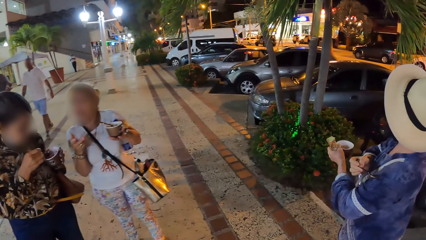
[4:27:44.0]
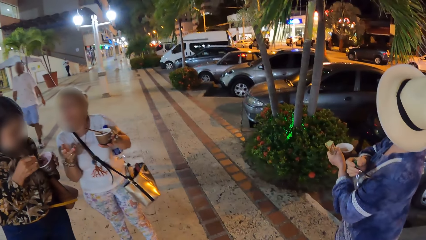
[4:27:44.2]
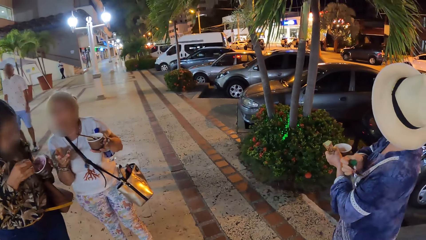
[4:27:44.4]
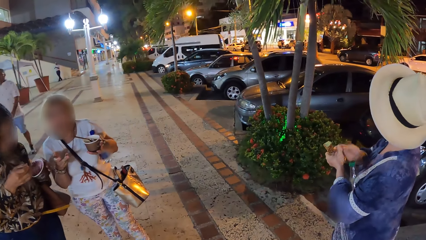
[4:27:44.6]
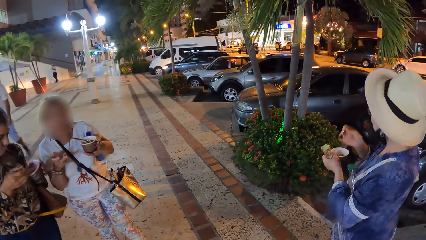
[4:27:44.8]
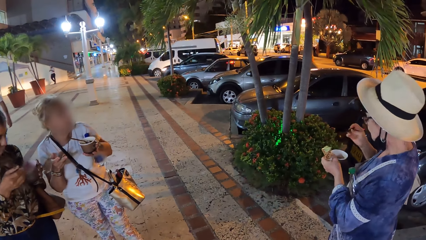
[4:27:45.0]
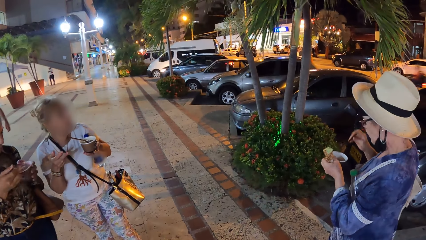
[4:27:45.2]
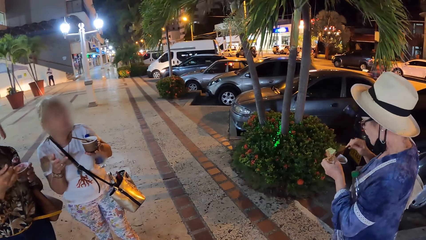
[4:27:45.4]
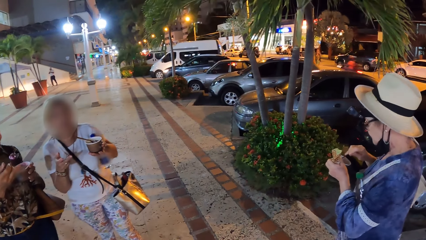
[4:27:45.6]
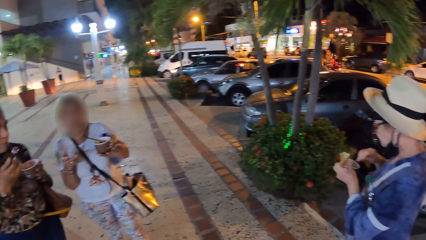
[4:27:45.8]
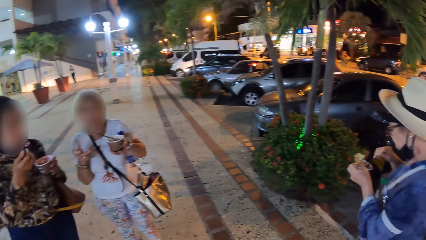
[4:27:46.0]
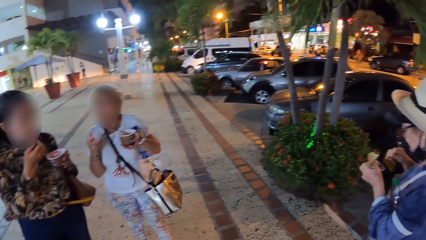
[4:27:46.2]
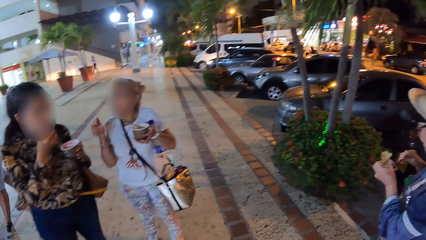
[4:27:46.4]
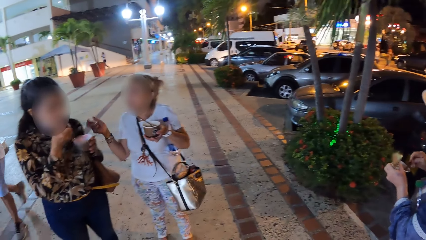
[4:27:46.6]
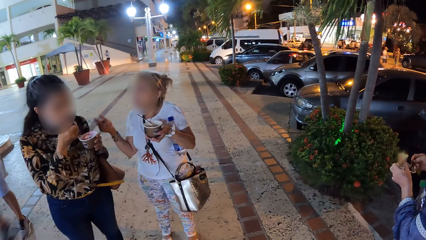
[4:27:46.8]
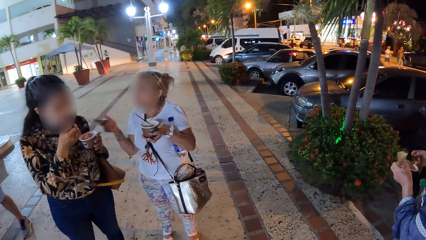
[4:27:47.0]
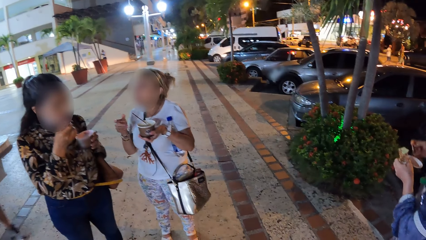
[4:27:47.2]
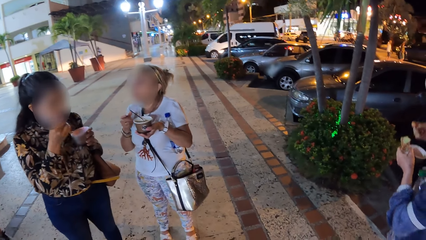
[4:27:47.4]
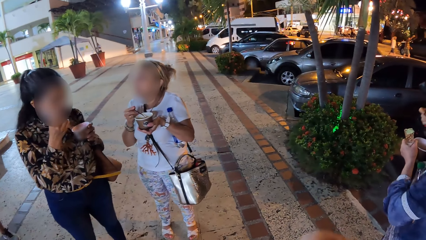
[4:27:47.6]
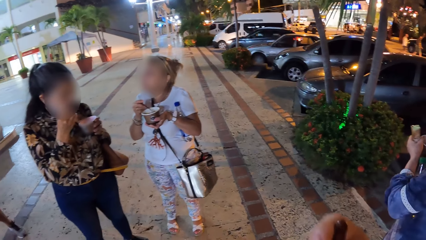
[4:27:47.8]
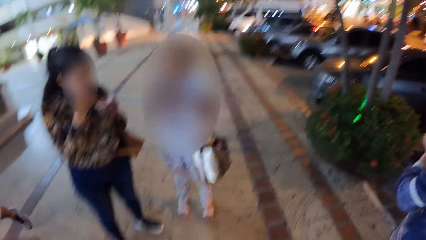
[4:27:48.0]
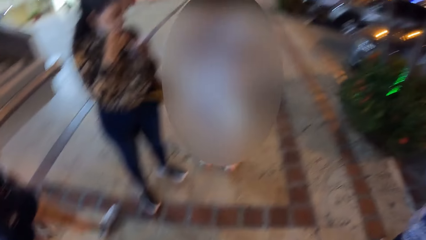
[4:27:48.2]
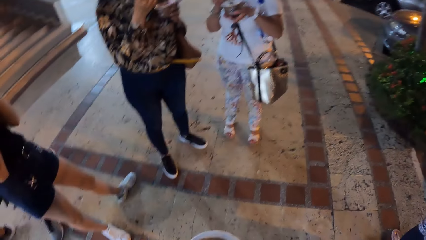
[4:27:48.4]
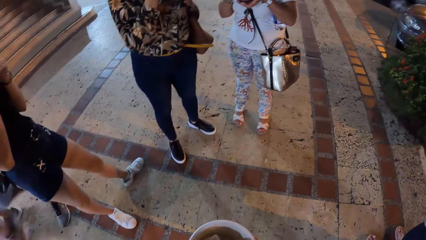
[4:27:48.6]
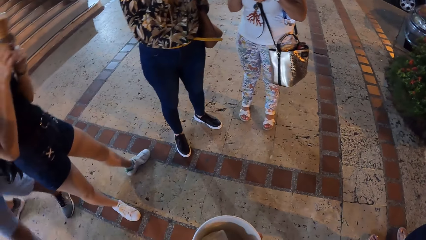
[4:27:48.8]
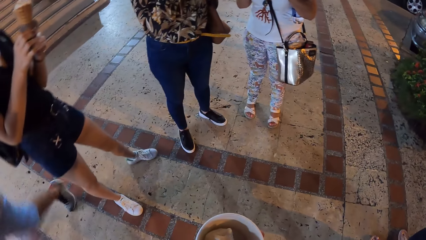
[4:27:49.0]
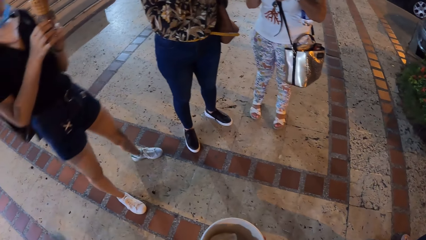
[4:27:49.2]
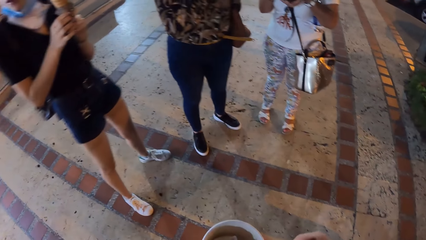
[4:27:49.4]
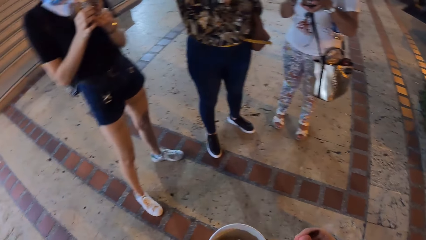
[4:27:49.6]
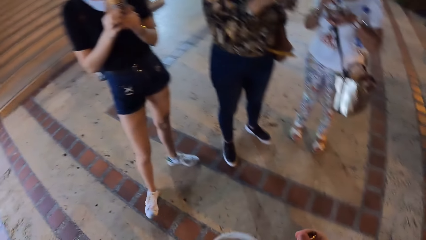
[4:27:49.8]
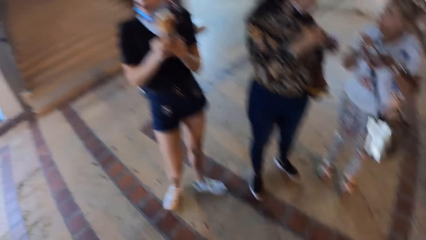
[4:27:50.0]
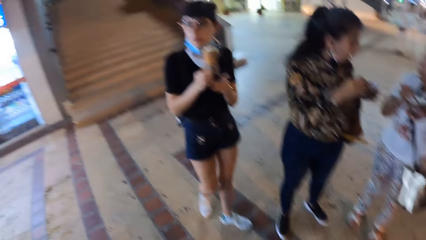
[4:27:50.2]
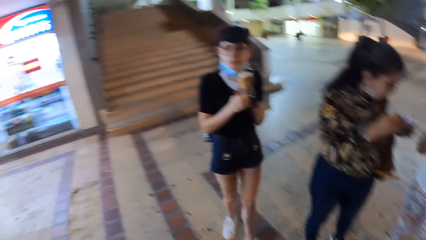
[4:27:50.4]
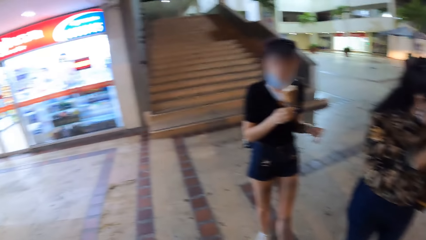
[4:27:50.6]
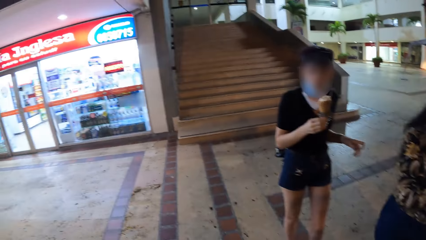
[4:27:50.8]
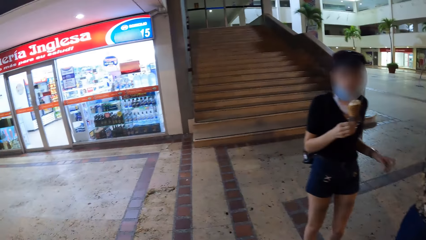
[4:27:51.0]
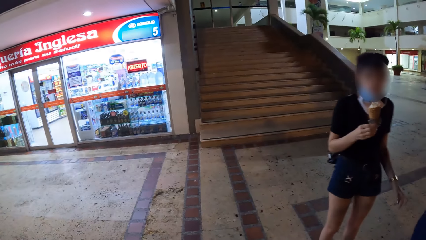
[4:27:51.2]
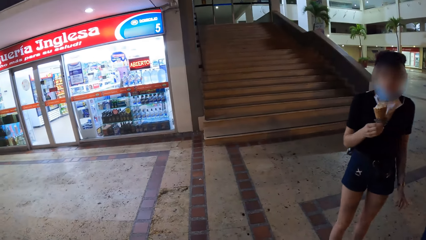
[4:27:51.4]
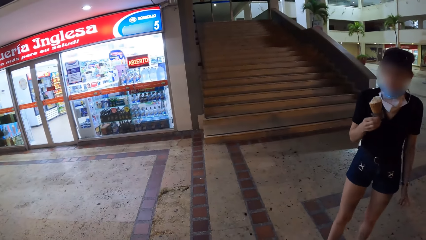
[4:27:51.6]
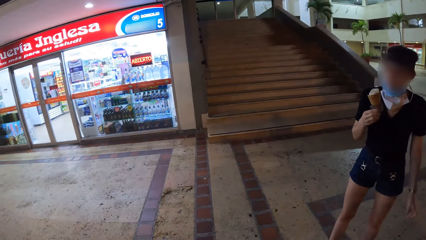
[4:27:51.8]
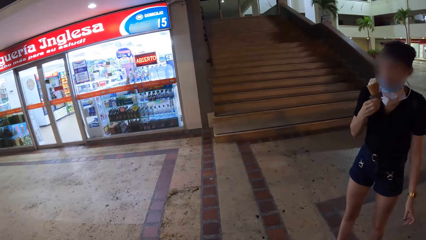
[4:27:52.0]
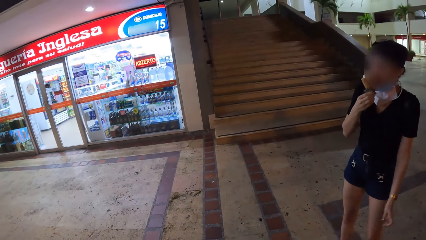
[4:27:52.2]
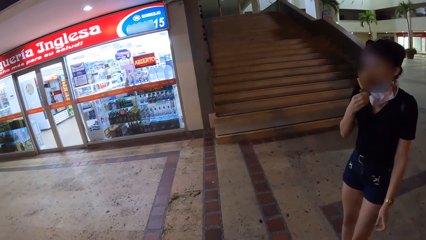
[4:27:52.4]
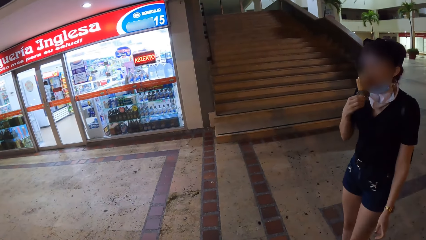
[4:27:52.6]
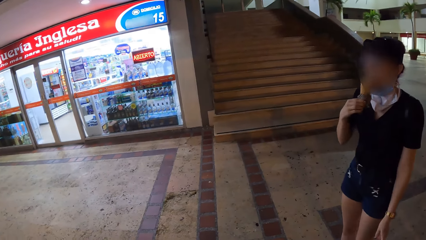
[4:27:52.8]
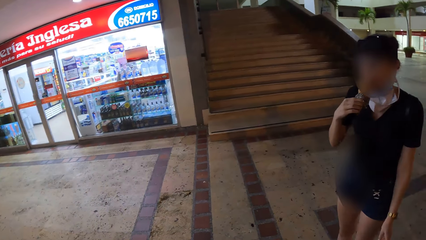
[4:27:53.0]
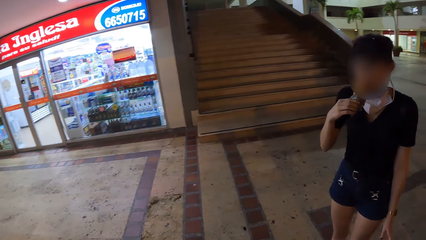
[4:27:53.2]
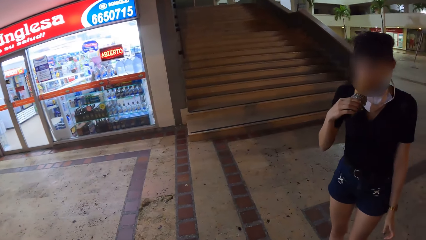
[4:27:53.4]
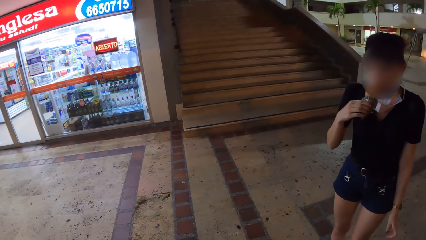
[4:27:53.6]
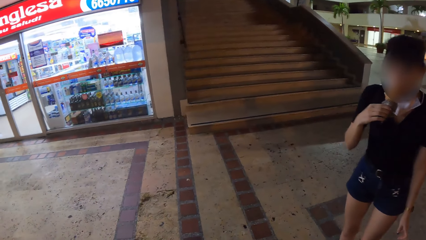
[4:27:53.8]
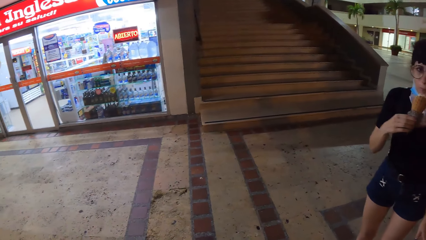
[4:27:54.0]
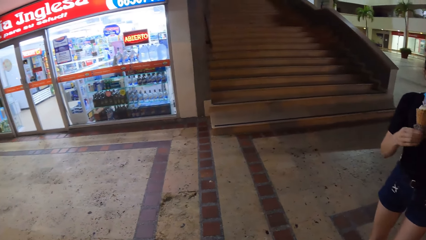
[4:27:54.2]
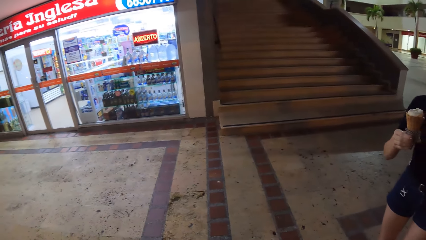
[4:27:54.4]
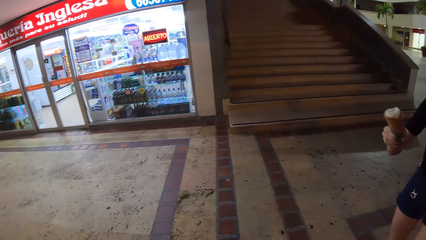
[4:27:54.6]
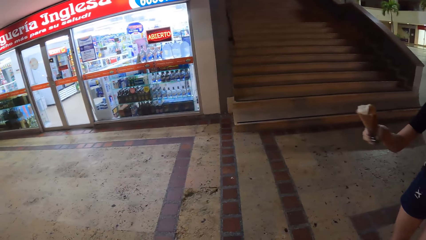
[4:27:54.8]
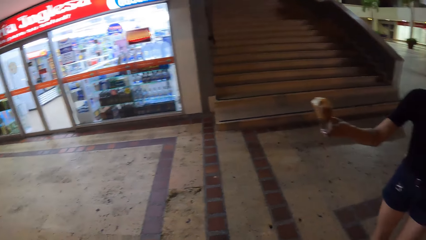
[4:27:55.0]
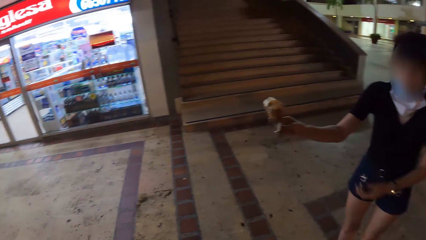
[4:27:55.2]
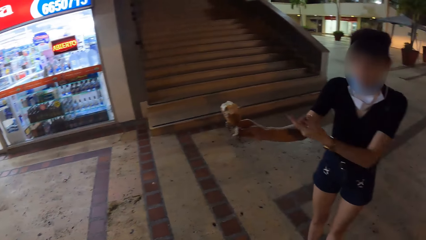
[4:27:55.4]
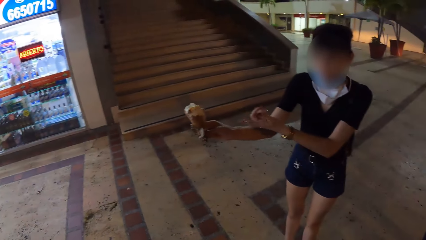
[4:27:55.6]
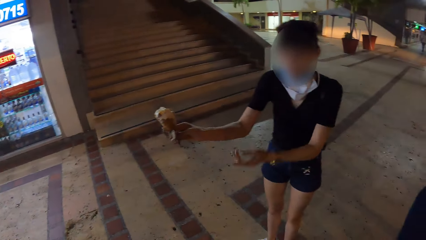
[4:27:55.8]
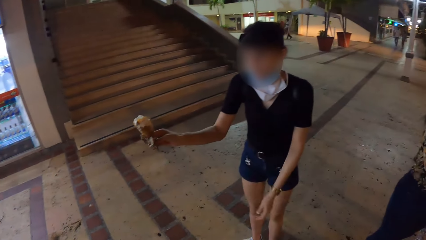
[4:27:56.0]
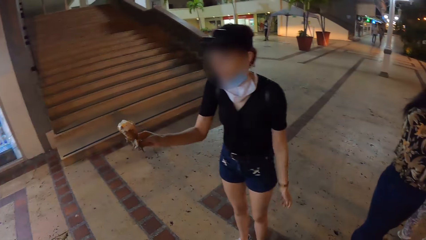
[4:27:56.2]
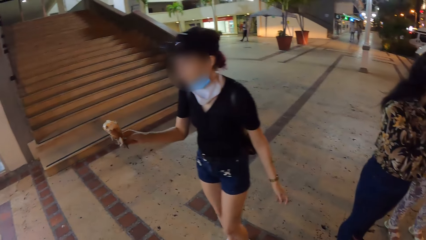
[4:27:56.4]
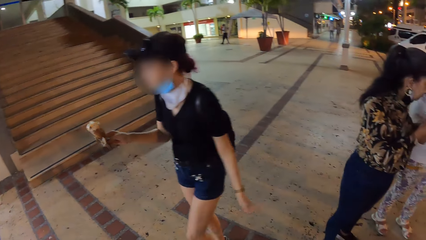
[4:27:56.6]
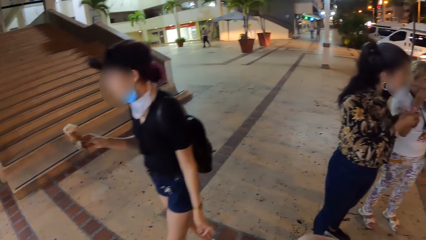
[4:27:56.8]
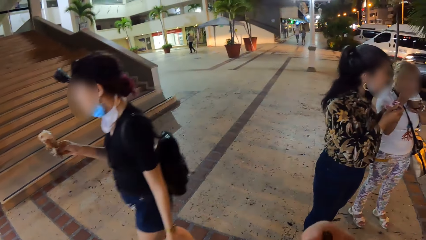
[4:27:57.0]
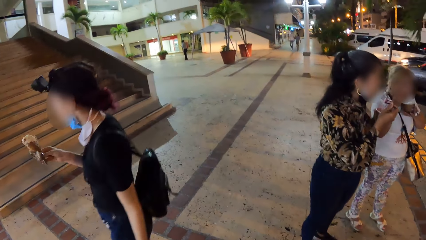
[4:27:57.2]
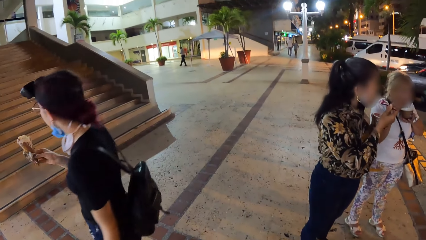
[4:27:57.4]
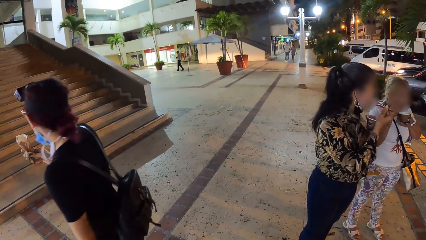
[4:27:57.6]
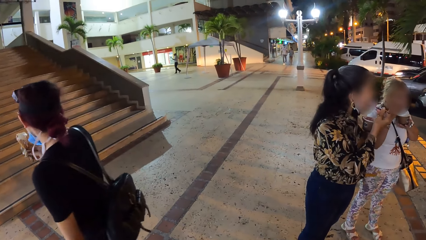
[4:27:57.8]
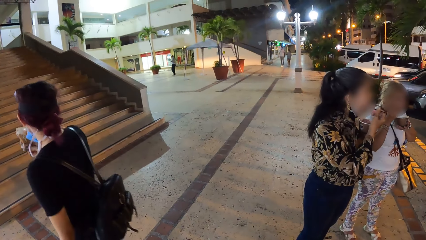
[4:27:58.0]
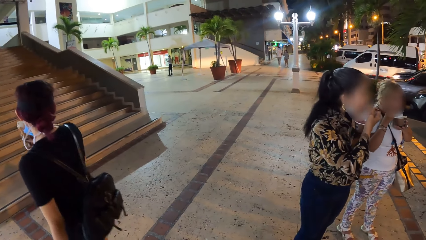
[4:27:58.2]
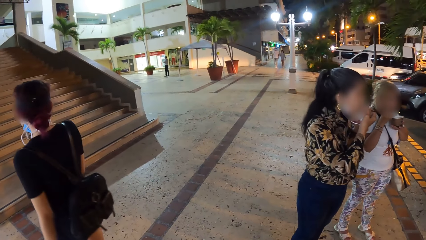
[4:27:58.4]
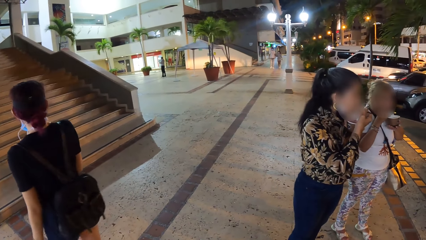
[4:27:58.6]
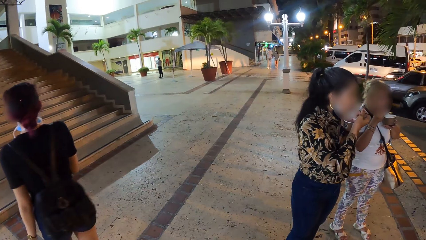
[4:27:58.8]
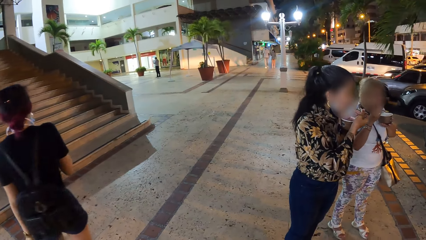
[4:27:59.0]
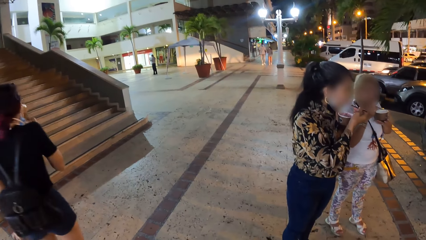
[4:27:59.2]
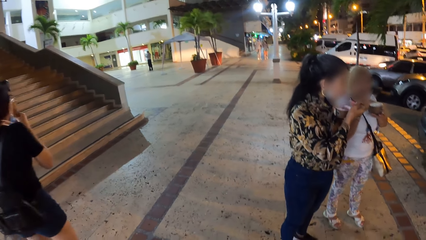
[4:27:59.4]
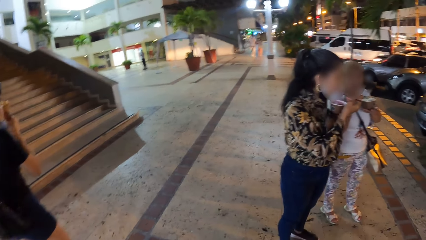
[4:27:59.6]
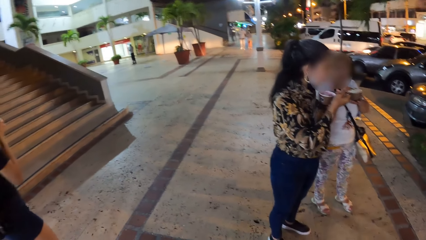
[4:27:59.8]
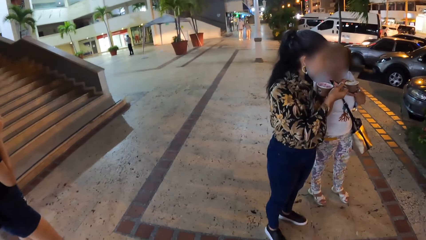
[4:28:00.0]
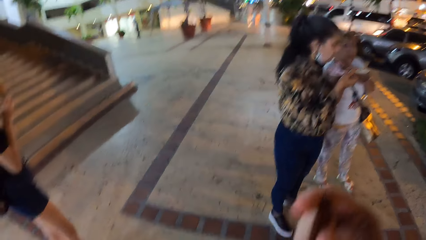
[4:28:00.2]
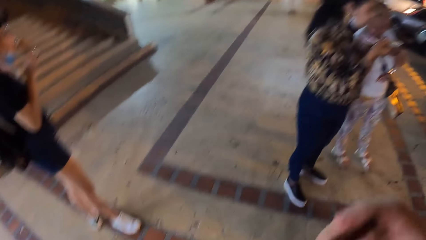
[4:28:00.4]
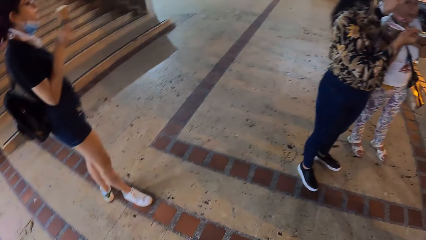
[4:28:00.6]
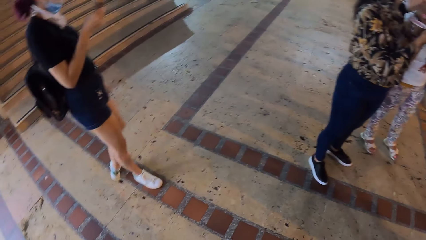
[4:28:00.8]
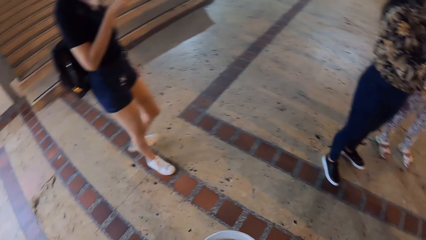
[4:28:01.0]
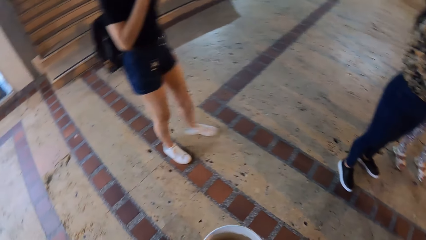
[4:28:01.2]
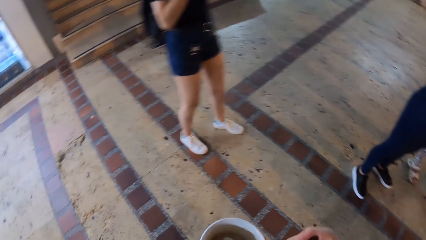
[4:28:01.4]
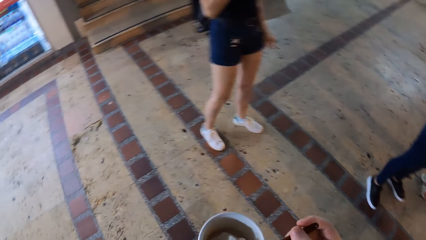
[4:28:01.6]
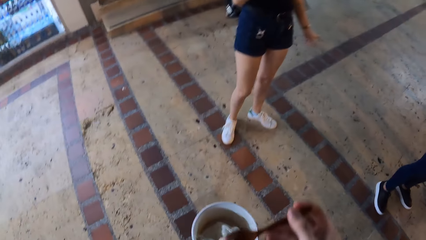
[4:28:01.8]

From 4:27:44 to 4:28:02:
A woman scoops ice cream from a bowl of ice cream in her left hand with a spoon in her right hand. Another woman scoops ice cream from a bowl of ice cream in her left hand with a spoon in her right hand. The first woman moves the spoon towards her mouth with her right hand. The first woman scoops ice cream from the bowl of ice cream in her left hand with the spoon in her right hand. A third woman licks the ice cream in her right hand. The camera wearer interacts with the third woman. The first woman puts the spoon in her mouth with her right hand. A fourth woman puts a spoon in her mouth with her right hand. The third woman licks the ice cream in her right hand.
